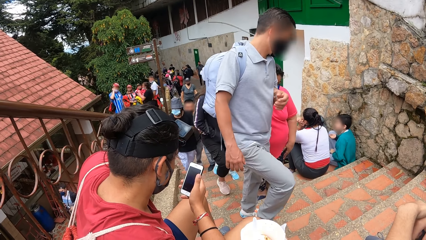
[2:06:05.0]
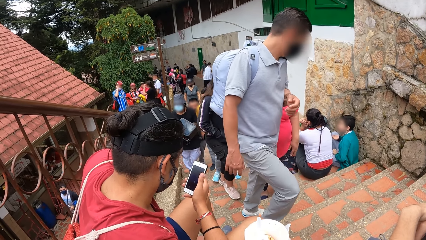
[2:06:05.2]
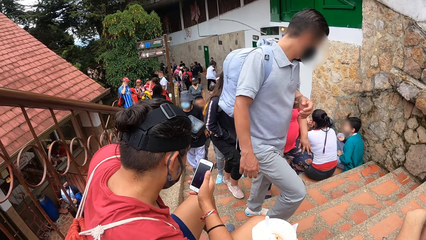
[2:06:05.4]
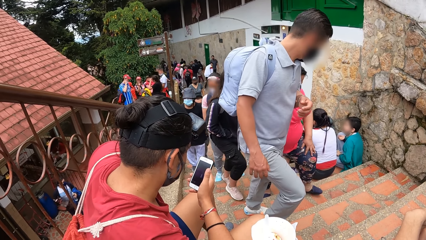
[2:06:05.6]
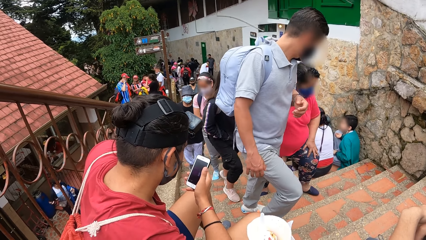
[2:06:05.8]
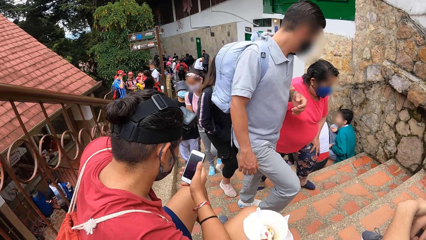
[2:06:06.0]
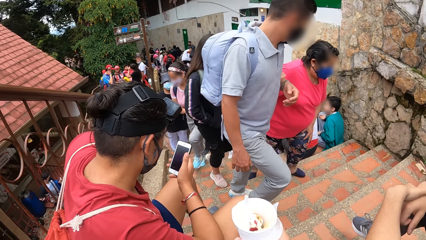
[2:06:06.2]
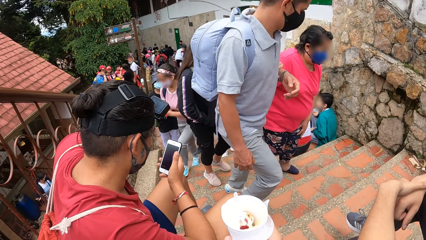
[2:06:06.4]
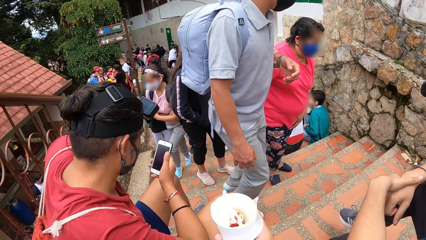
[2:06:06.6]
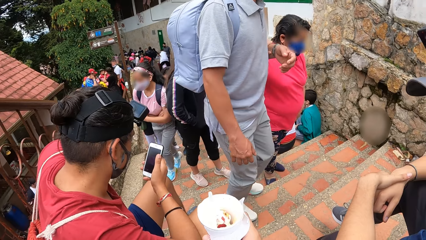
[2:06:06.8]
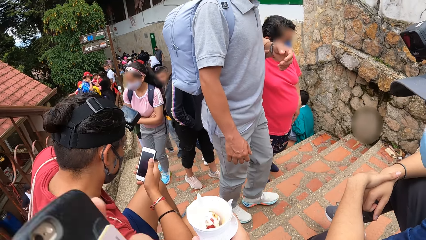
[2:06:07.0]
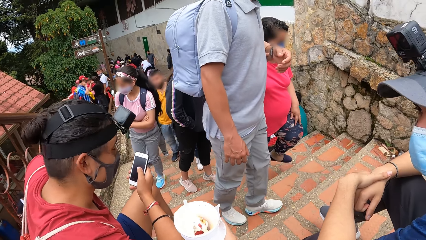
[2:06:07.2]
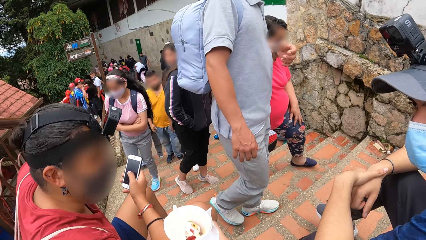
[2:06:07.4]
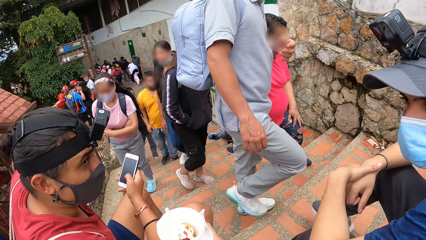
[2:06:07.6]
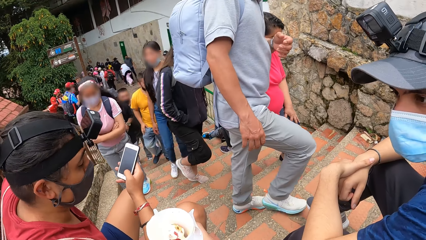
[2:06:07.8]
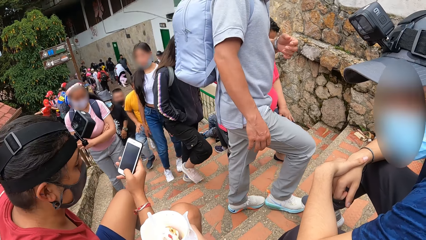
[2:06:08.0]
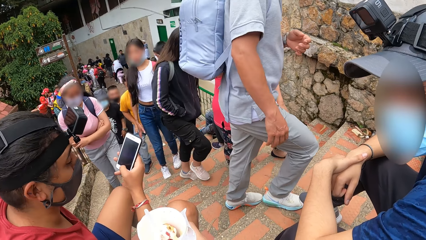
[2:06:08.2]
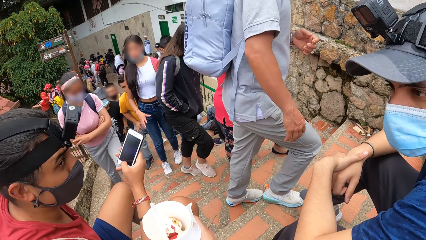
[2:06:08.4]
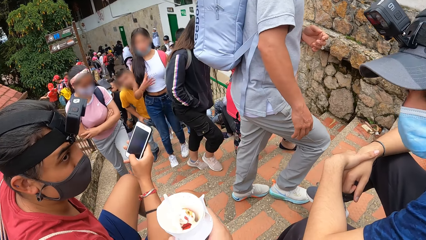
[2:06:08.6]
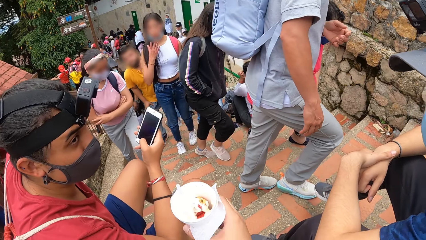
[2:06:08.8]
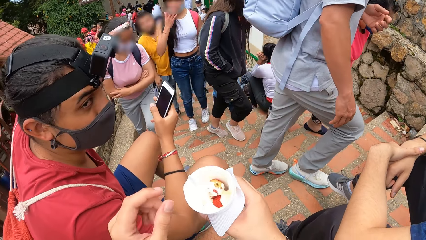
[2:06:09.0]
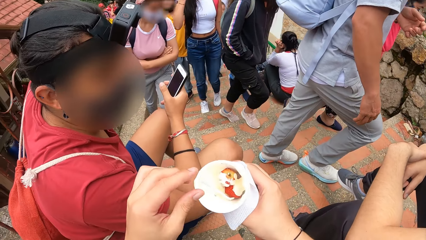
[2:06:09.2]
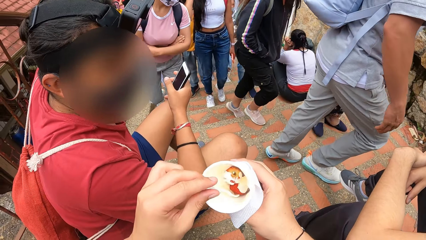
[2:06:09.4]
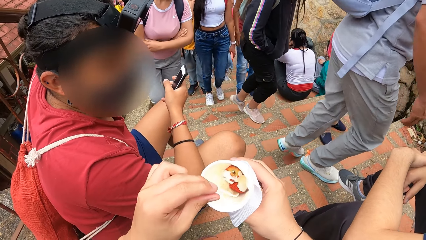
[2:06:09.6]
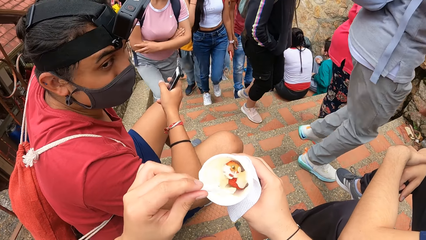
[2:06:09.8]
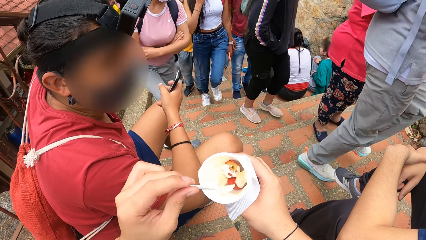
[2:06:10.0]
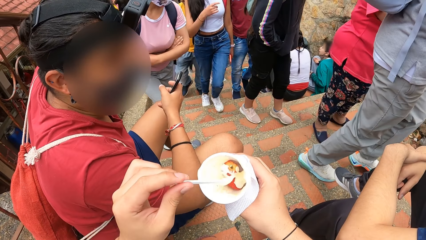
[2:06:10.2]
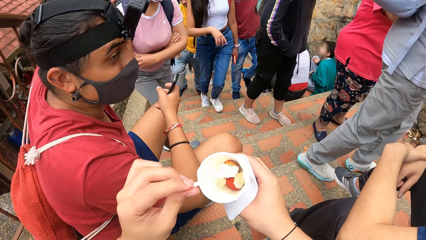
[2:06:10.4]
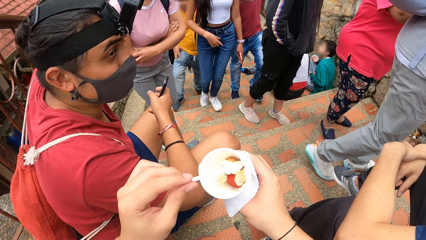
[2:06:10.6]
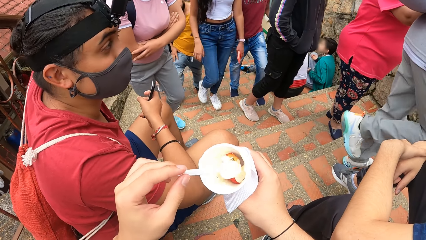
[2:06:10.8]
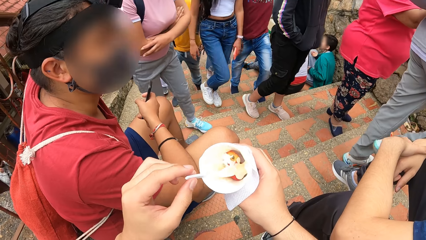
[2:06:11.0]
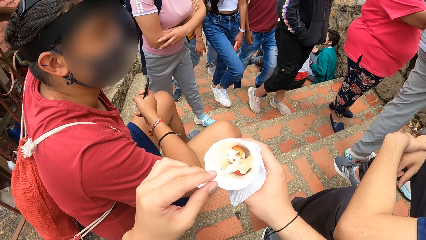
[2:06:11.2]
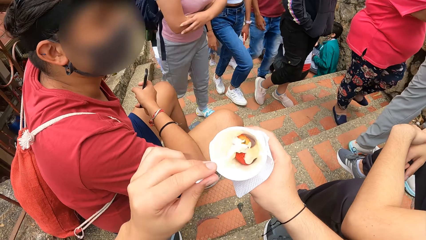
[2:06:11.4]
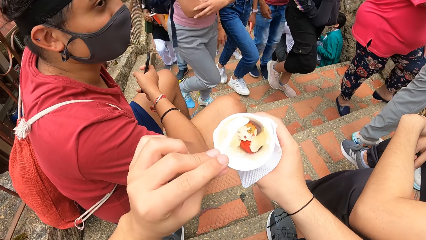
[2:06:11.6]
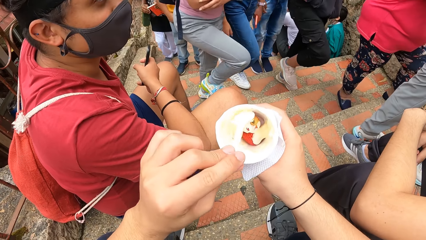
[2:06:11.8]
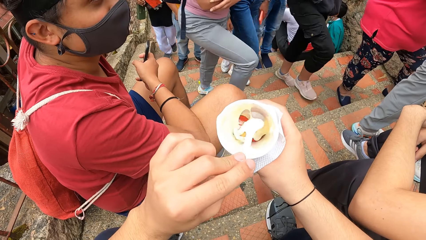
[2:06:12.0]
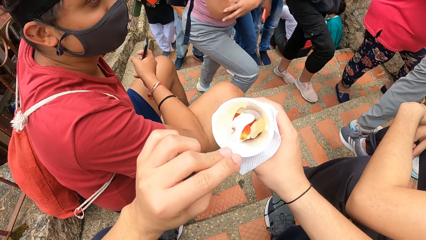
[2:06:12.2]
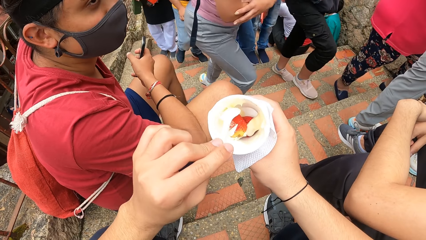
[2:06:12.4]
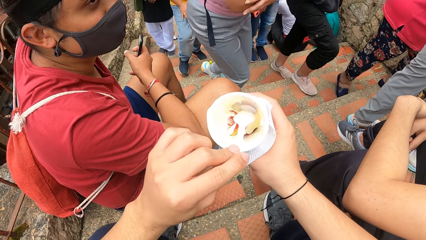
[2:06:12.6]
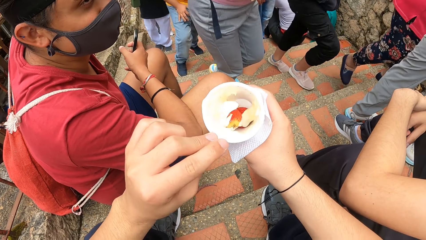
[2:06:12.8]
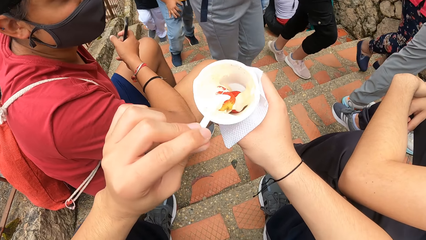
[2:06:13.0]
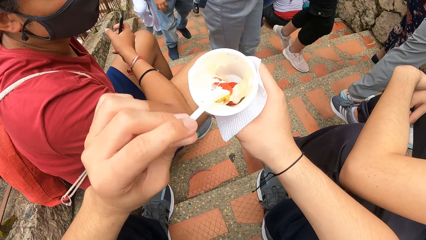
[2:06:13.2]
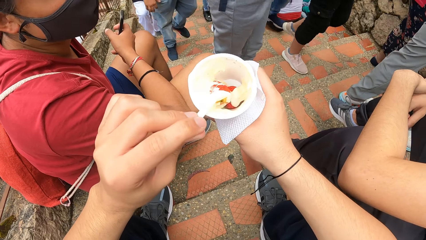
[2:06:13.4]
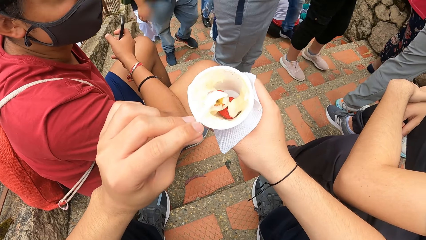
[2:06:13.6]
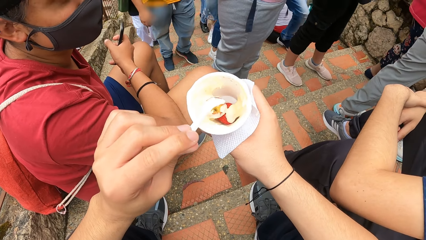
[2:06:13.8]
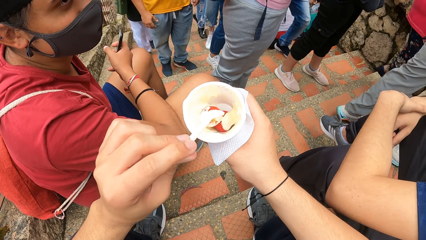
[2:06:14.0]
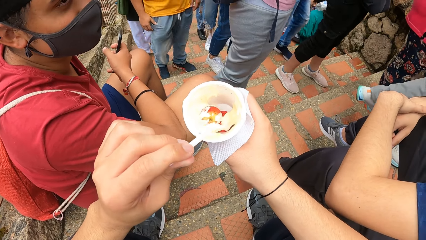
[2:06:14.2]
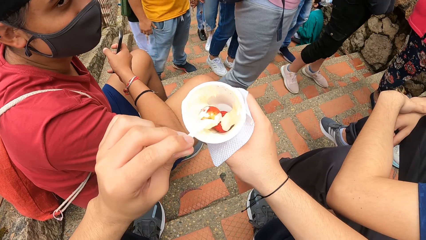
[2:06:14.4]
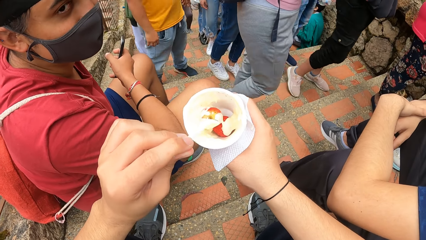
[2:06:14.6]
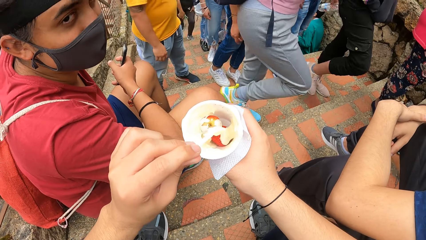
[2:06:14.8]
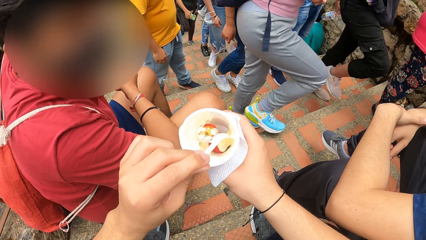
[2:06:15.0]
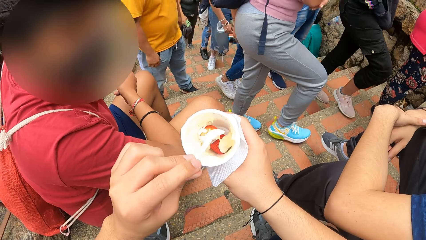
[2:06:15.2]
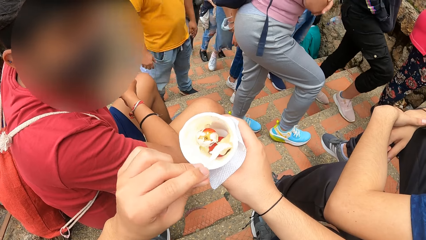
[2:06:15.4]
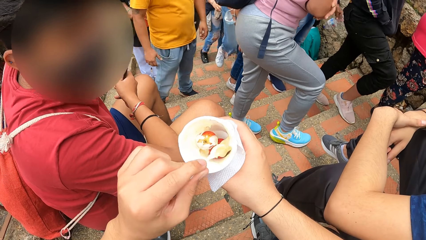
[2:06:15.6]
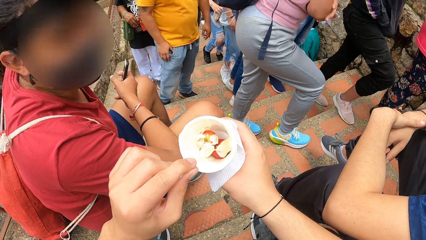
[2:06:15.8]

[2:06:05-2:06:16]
The camera wearer holds the phone with a hand. A male operates the phone with a hand. The camera wearer takes the fruit or ice cream in the cup with a spoon on his left hand.

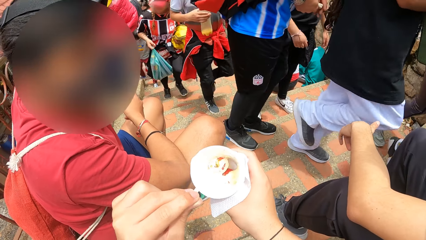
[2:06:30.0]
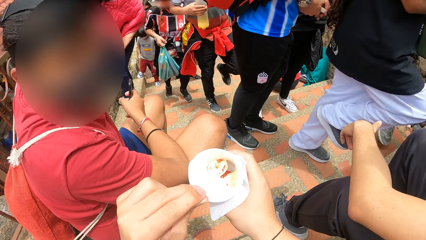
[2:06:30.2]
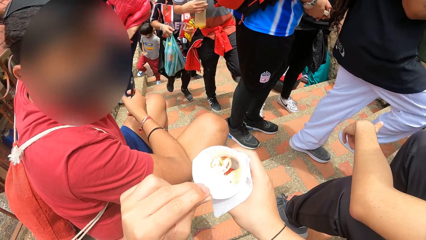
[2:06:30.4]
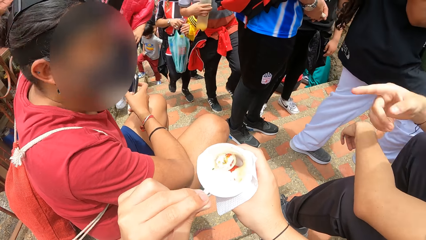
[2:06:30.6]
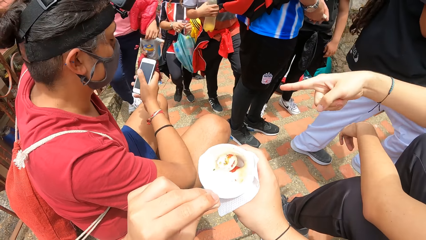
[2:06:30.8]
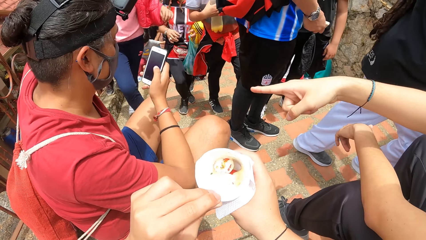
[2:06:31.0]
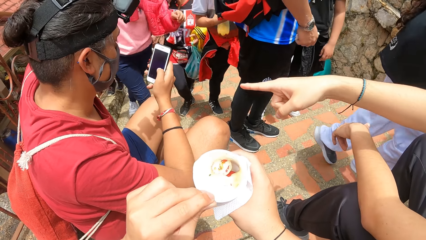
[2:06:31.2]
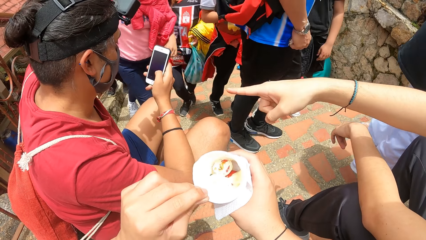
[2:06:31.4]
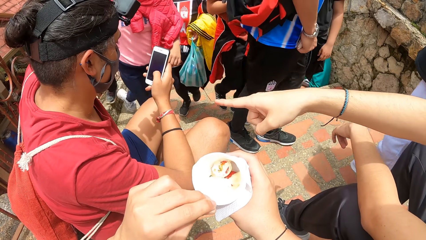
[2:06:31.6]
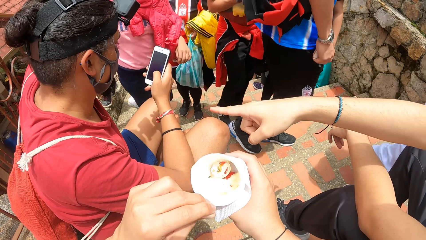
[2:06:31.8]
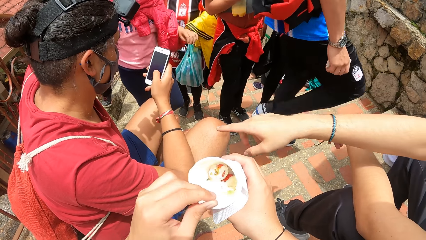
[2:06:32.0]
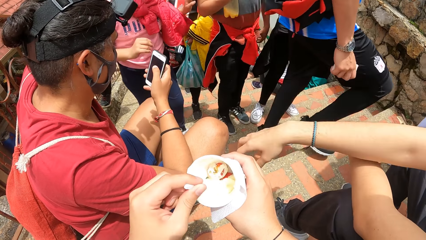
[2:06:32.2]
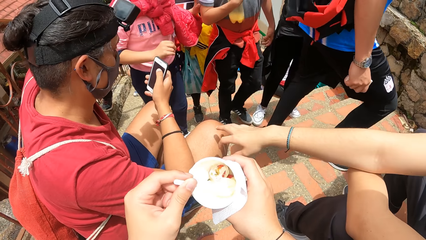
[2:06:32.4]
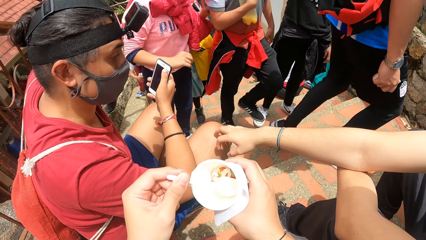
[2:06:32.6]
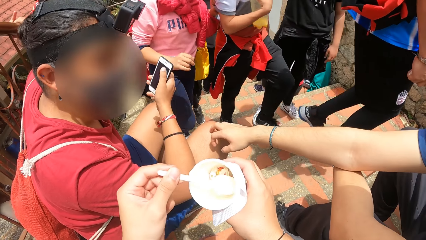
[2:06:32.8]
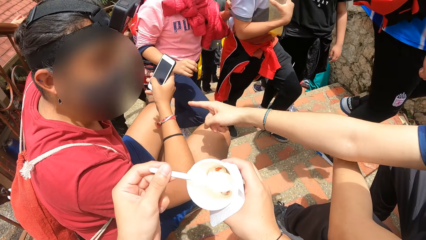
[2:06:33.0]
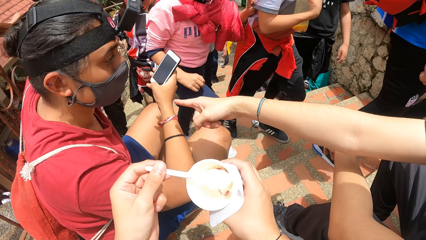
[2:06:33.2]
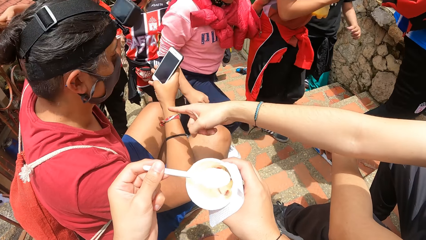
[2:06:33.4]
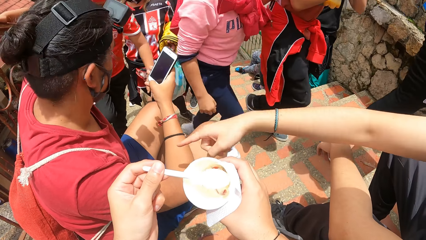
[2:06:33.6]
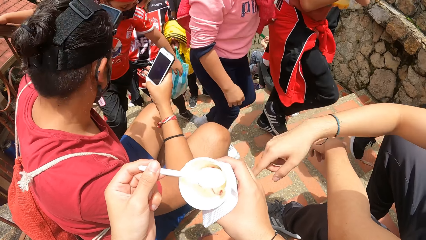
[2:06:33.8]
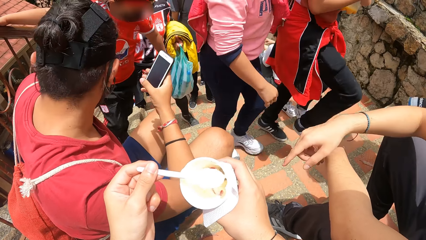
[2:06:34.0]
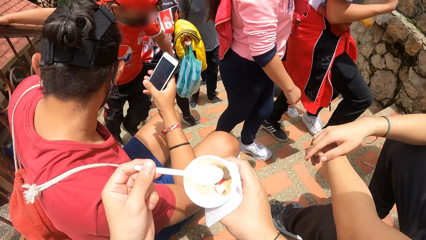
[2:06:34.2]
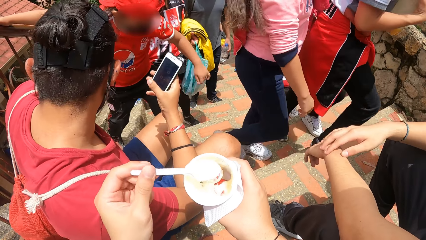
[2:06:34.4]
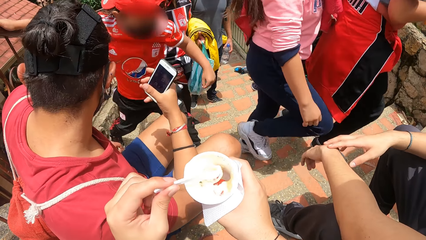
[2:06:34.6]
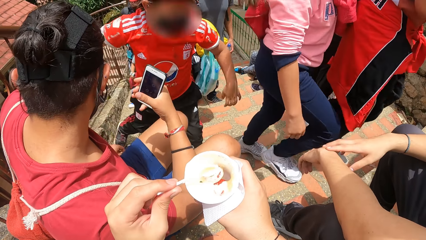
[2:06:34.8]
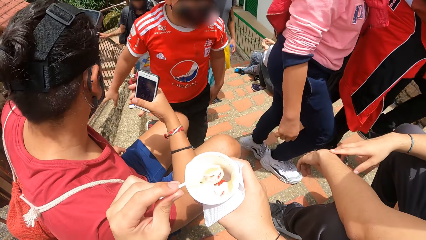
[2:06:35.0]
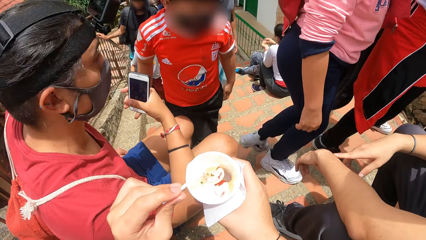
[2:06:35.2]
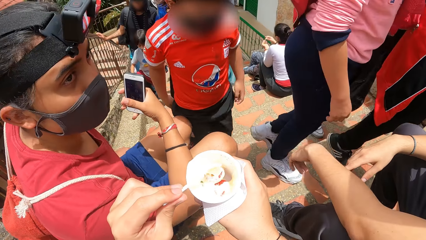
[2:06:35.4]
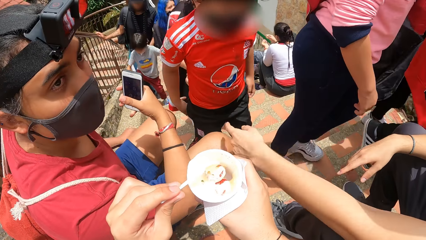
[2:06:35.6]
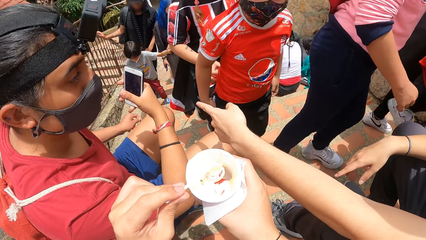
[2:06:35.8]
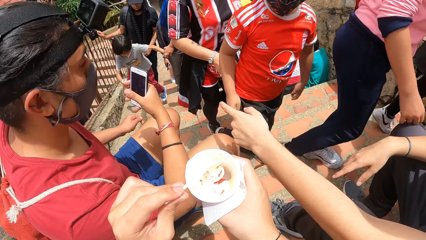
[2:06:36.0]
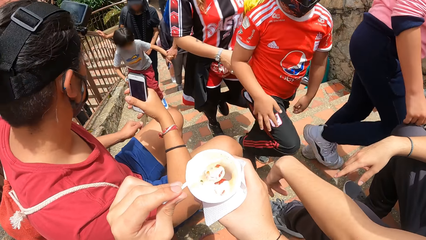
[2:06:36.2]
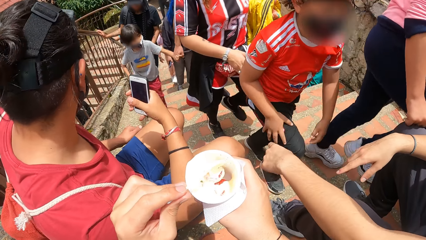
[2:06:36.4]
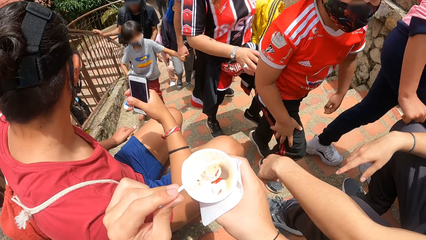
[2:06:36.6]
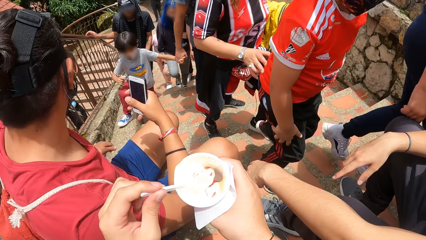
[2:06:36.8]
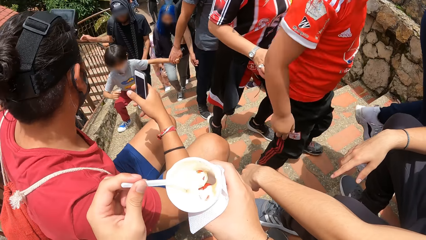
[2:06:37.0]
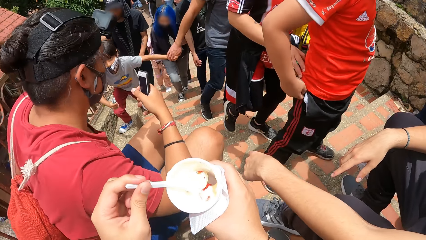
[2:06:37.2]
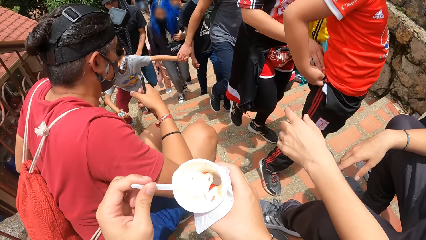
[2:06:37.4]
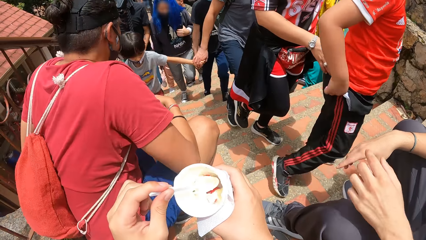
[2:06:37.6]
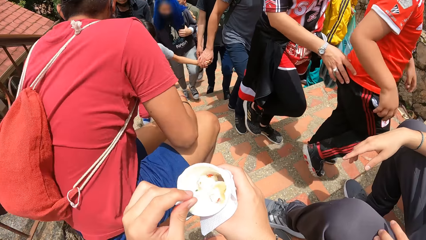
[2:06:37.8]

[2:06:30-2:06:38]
A man points his right hand toward another man. The other man scrolls the phone. The first man touches the other man's lap. The camera wearer scoops the ice cream. The first man points his right hand toward the other man. The camera wearer holds the spoon. The other man holds the phone. The first man points his left hand toward the other man.
